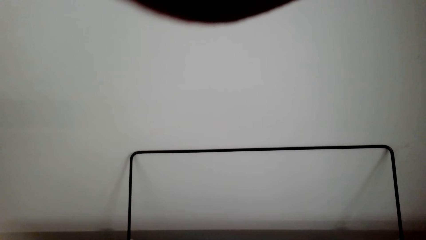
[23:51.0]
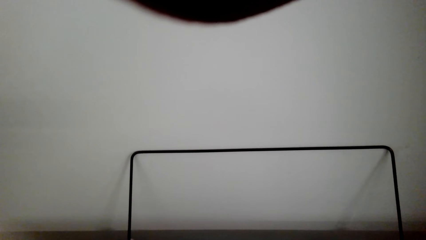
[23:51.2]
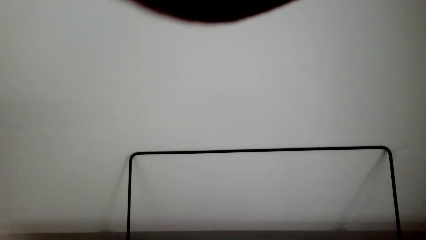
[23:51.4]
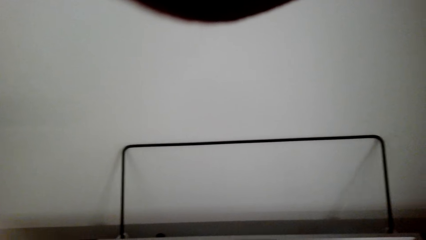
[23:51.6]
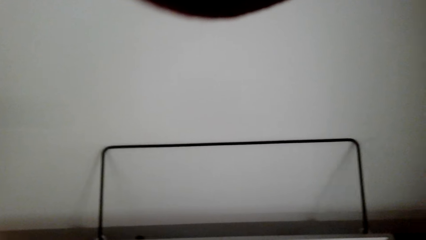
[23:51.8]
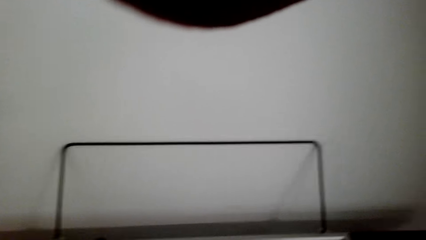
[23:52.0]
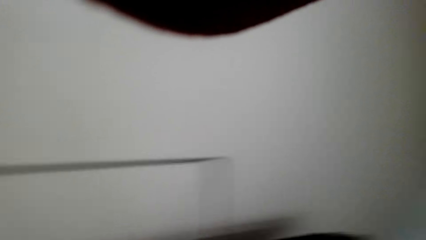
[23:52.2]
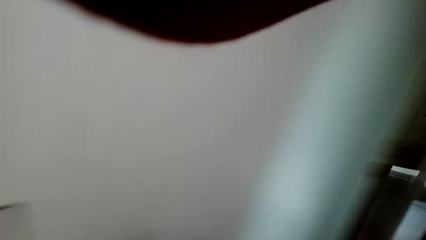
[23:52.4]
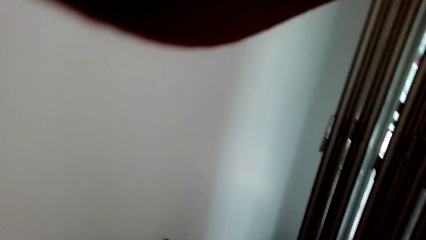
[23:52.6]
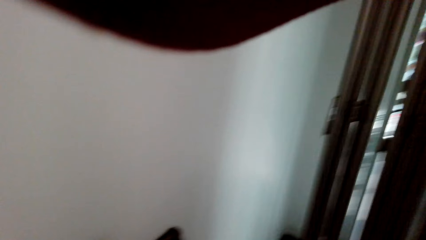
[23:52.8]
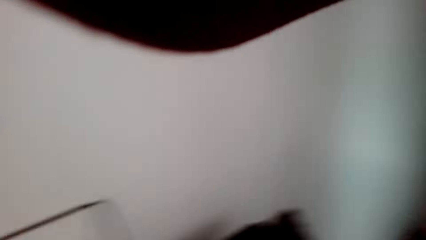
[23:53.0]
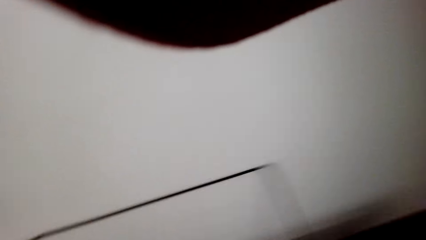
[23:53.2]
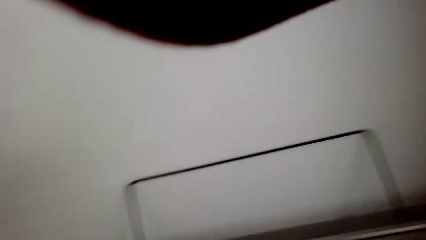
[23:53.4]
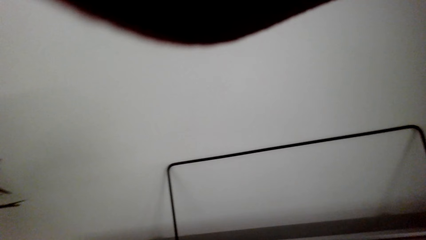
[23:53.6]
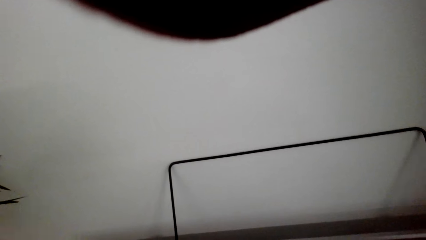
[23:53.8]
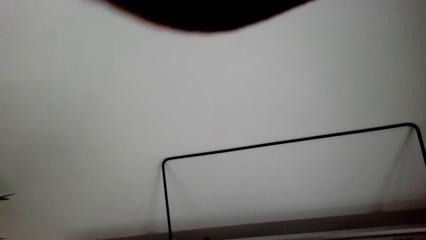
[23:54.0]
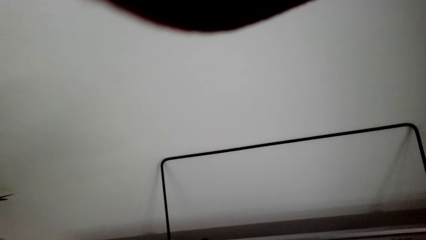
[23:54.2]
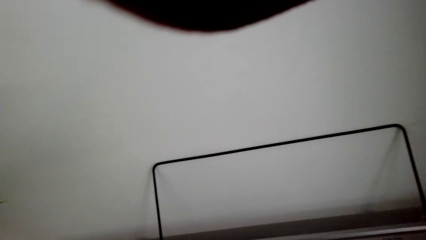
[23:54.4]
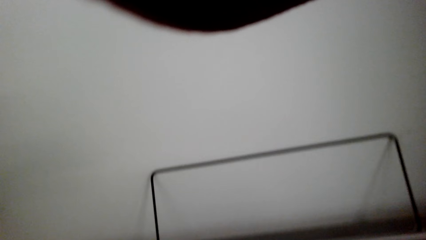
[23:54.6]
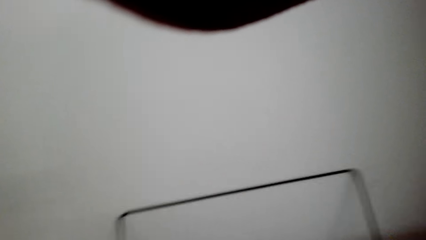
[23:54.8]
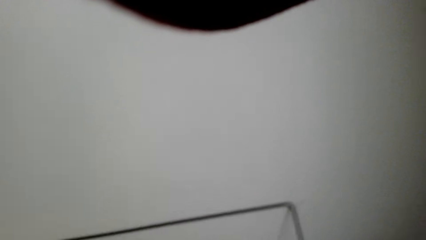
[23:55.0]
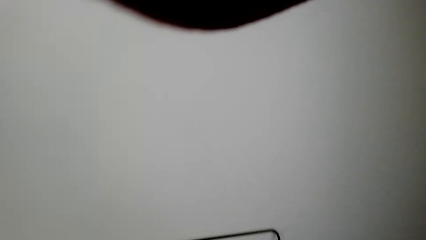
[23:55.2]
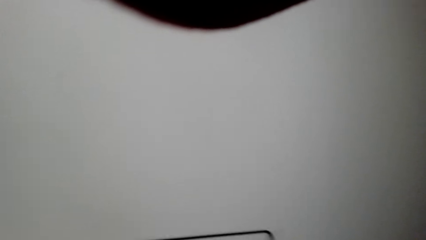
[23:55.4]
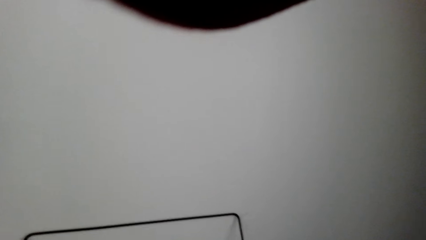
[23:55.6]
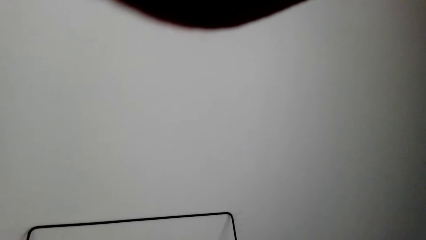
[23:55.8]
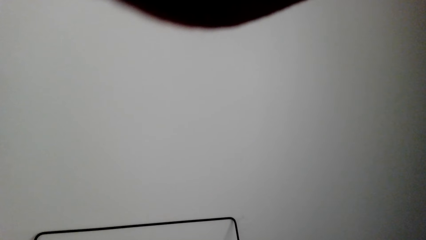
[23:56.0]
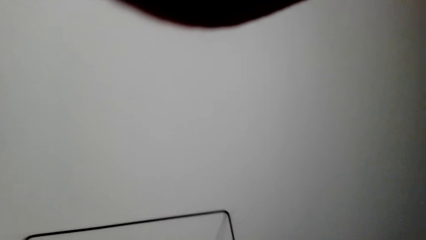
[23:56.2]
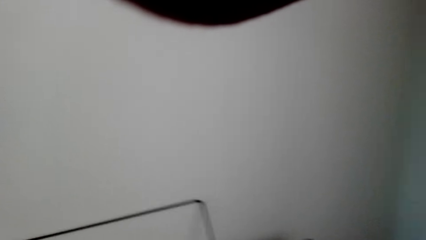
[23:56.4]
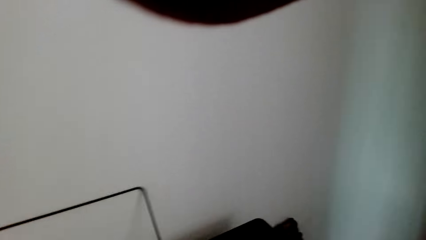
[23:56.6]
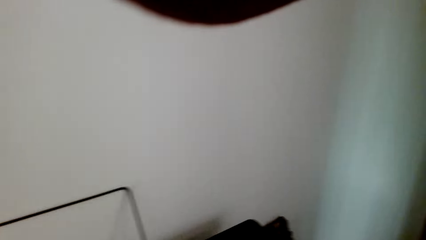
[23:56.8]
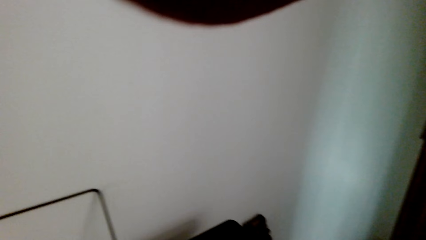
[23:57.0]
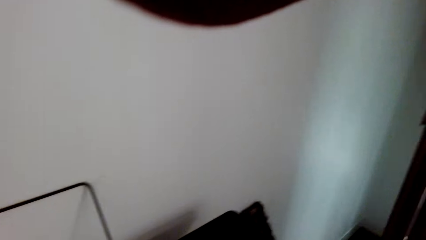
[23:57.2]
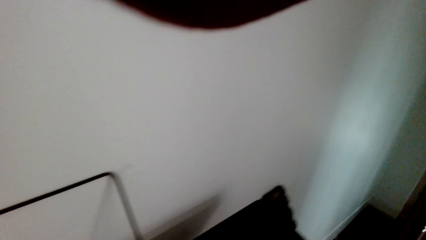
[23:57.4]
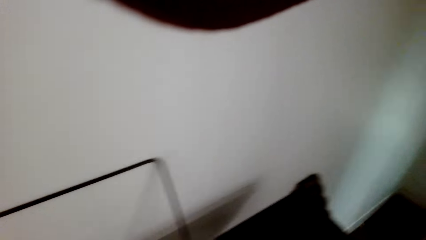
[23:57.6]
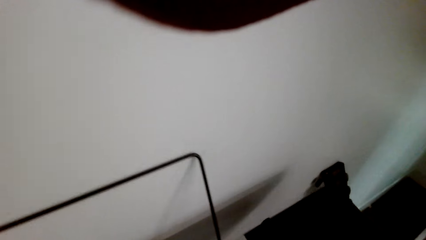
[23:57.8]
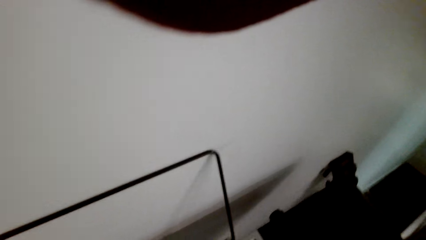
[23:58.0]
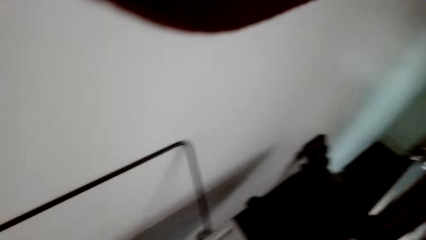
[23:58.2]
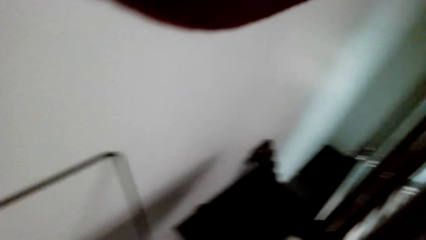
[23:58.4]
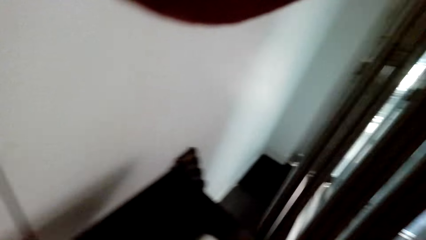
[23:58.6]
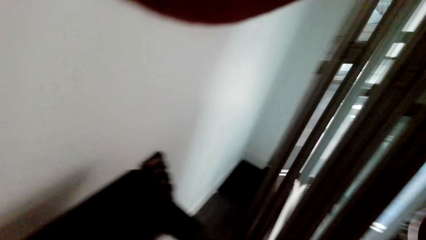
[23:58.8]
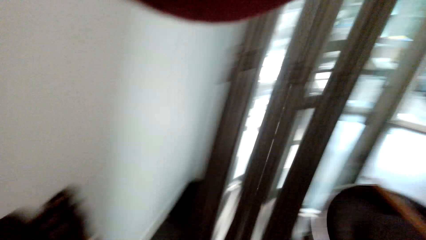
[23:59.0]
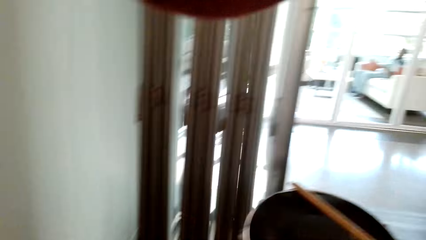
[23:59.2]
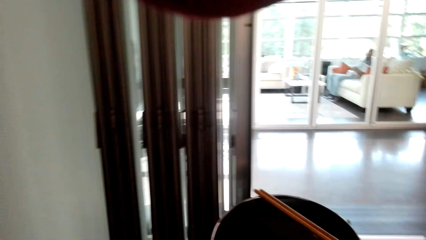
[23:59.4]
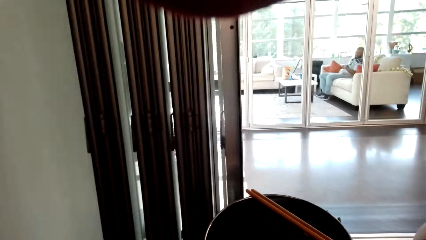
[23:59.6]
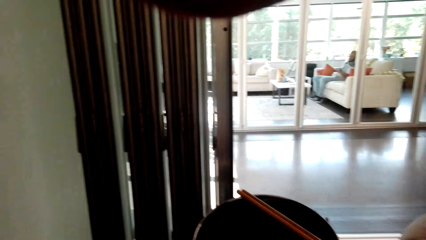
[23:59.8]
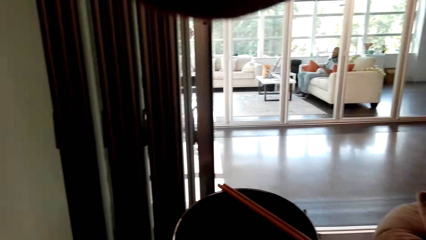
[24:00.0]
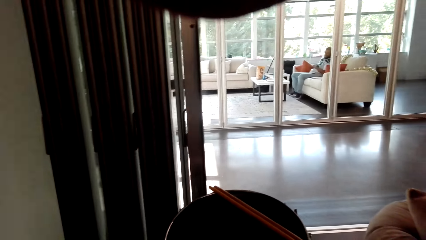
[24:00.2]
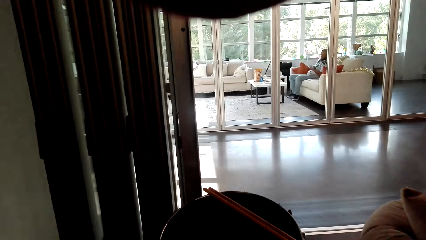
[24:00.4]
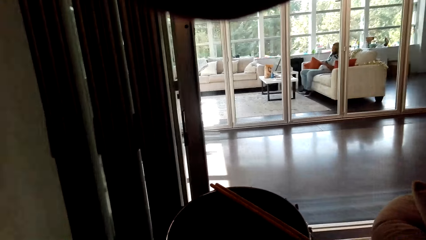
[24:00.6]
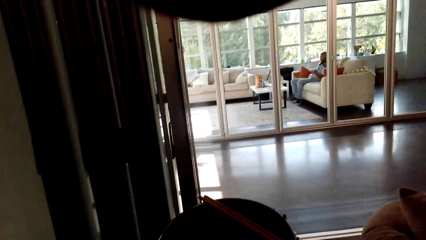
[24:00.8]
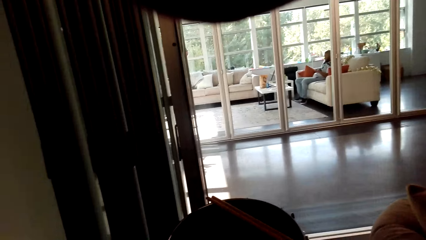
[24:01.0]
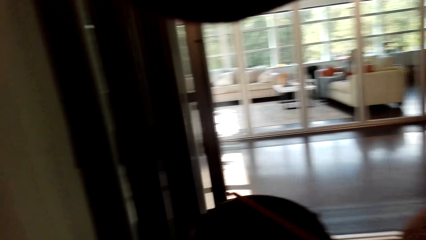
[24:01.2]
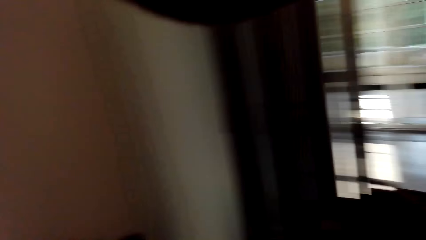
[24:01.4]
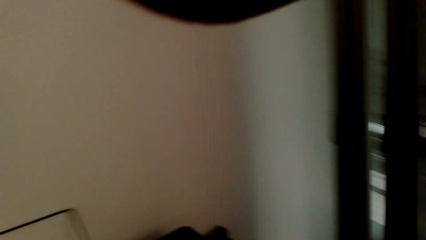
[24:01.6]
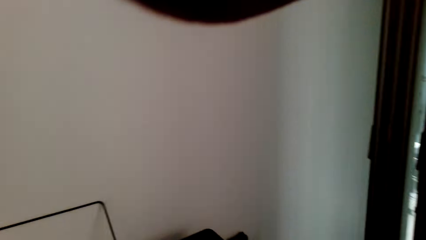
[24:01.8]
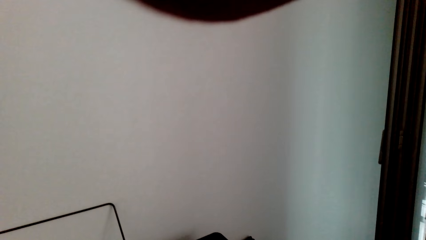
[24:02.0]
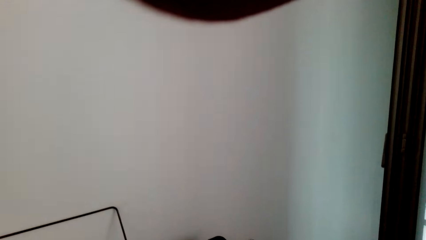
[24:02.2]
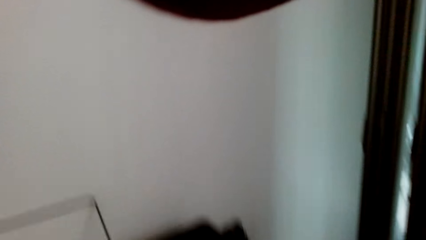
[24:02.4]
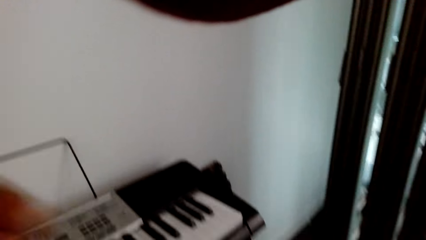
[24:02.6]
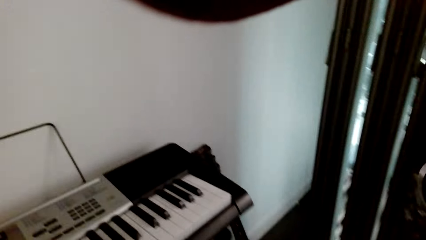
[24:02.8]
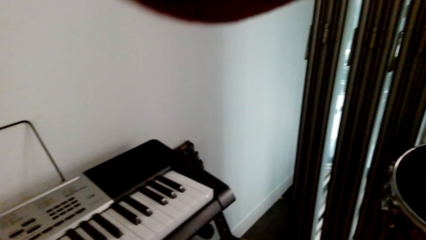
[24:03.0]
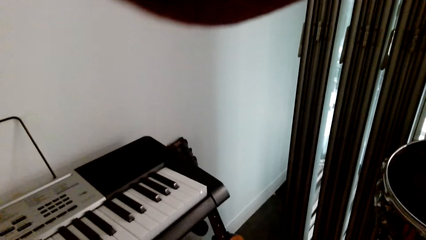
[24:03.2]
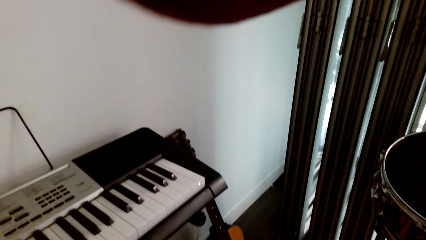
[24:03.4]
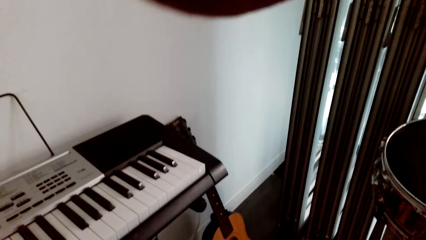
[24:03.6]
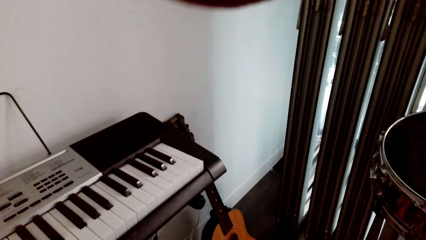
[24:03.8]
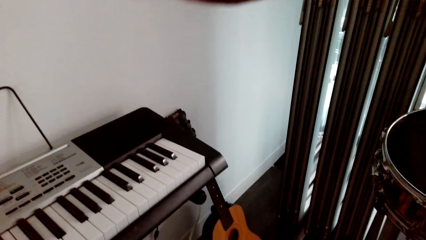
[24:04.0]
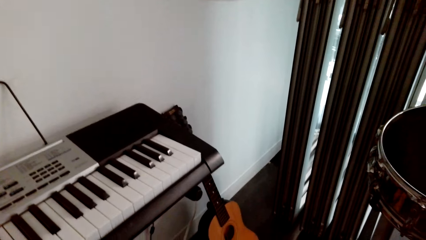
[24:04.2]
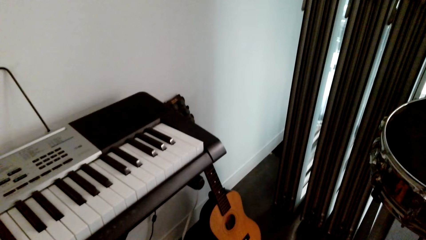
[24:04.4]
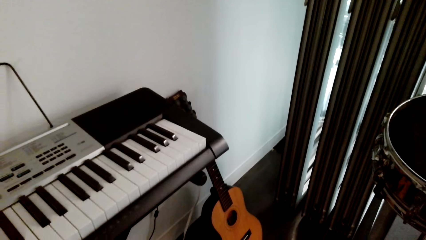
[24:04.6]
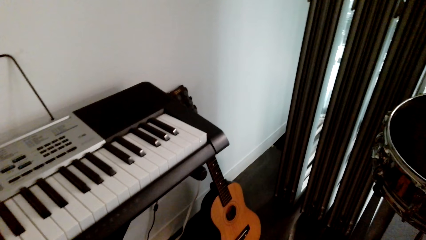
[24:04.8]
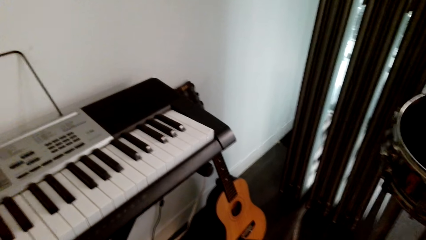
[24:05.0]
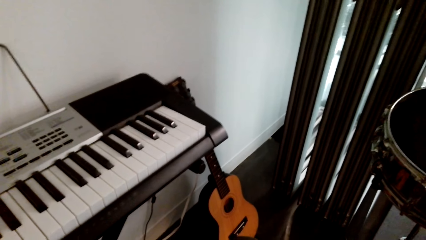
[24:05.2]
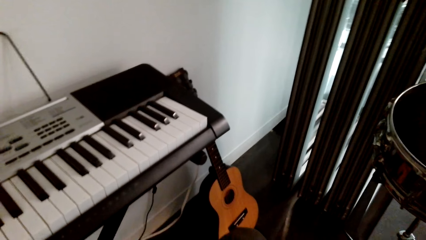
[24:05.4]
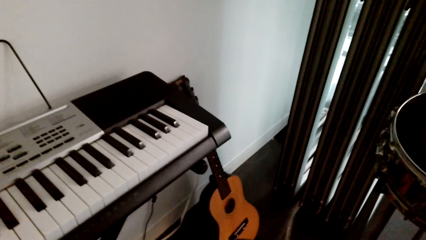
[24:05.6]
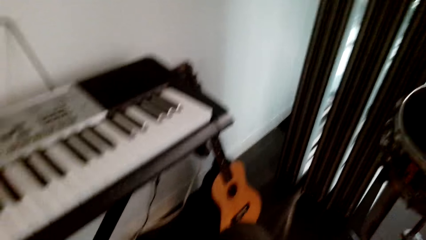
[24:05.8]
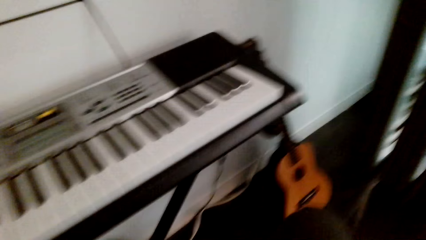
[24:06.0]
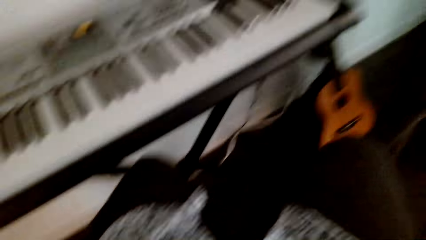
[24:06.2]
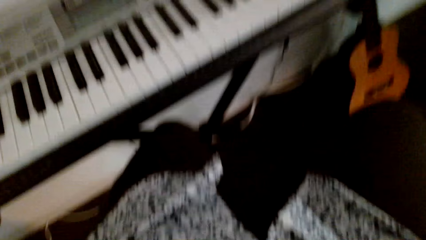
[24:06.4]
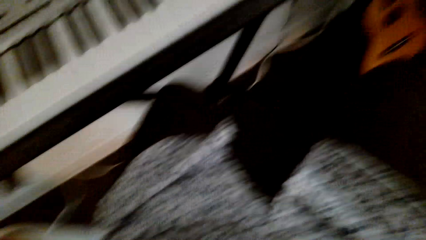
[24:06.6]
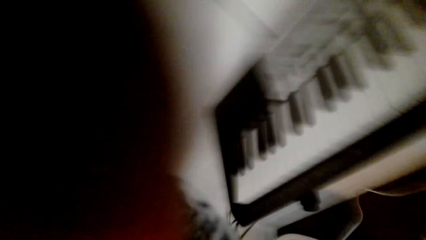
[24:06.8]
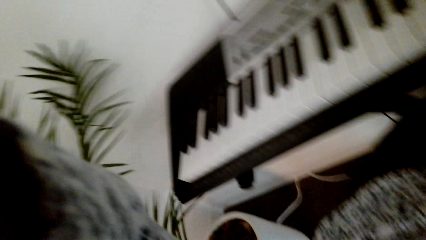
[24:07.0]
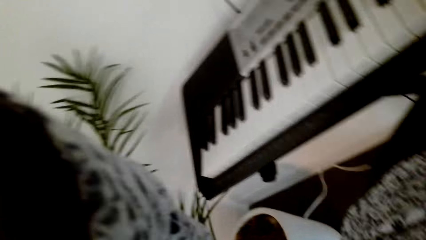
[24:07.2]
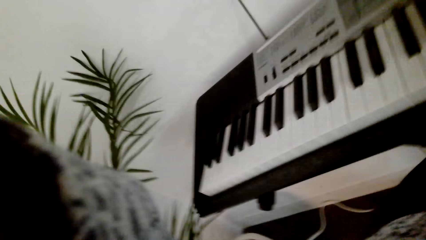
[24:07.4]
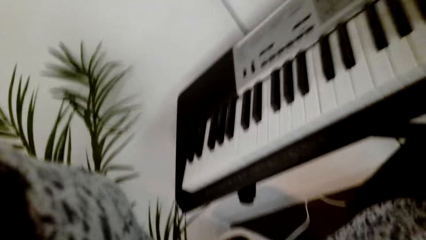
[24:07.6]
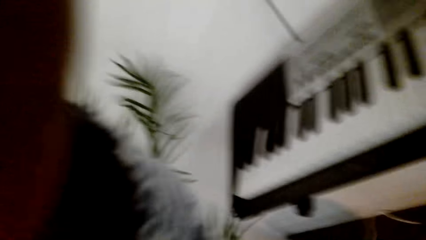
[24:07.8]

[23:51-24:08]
The camera wearer stops to play the piano.
